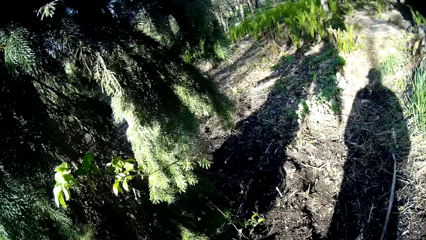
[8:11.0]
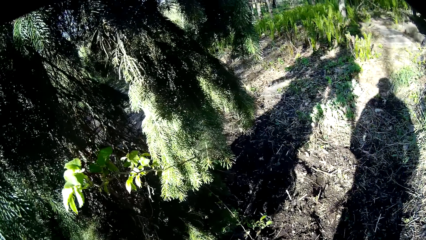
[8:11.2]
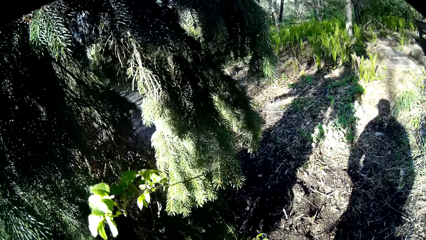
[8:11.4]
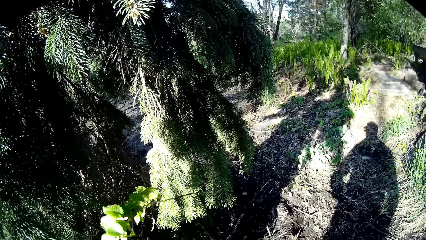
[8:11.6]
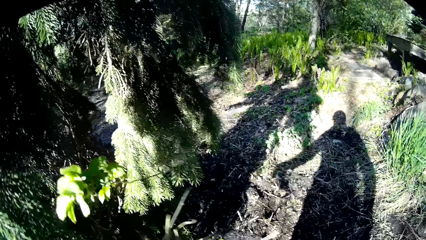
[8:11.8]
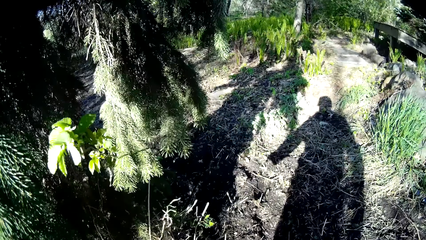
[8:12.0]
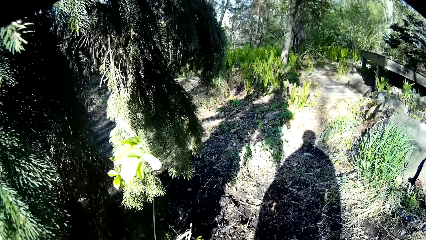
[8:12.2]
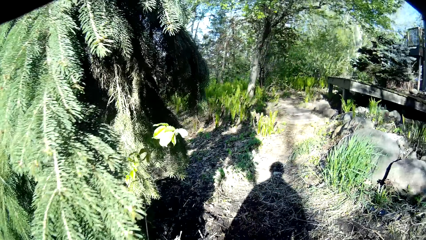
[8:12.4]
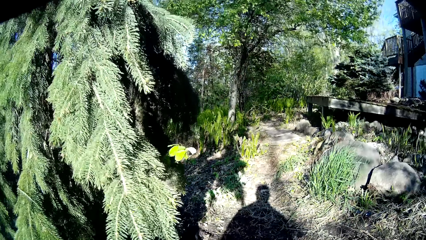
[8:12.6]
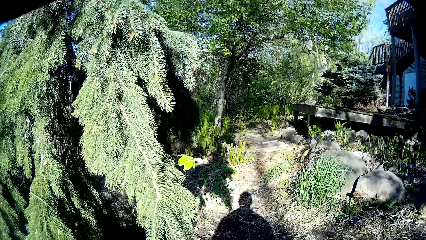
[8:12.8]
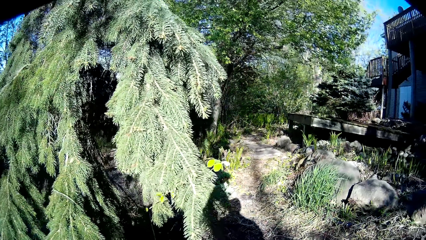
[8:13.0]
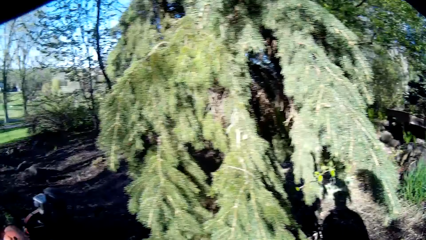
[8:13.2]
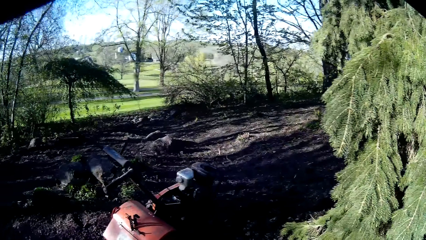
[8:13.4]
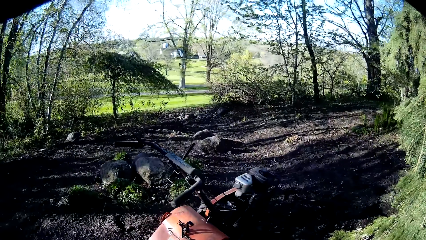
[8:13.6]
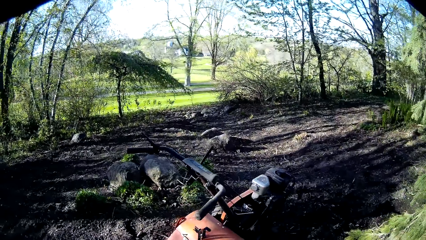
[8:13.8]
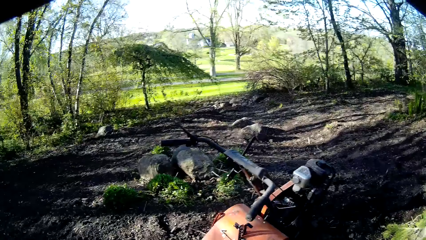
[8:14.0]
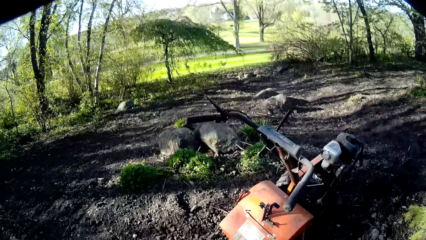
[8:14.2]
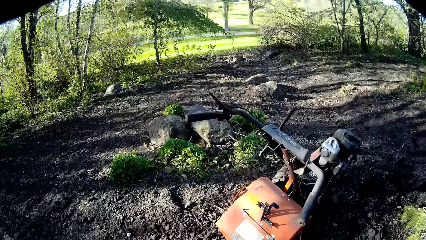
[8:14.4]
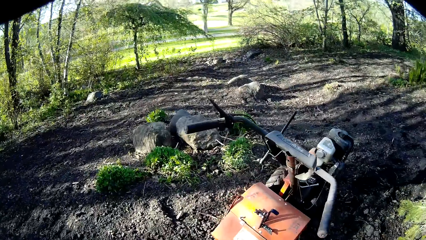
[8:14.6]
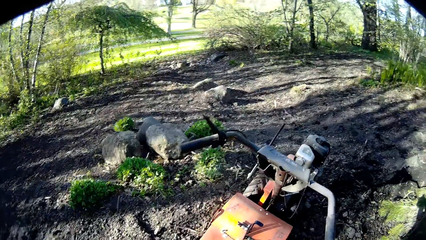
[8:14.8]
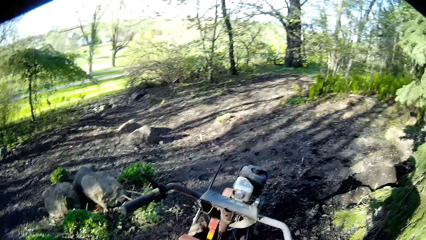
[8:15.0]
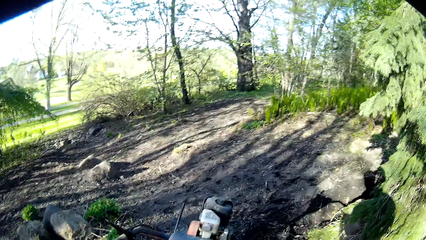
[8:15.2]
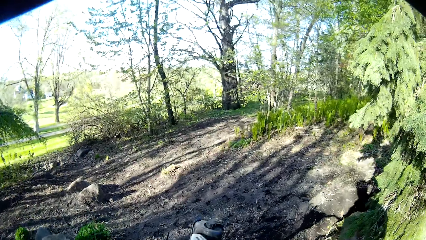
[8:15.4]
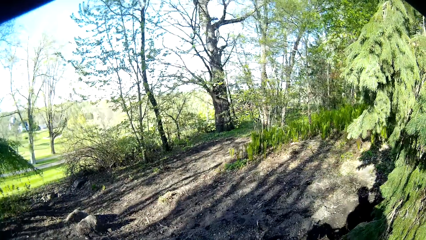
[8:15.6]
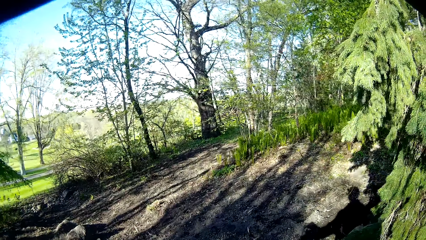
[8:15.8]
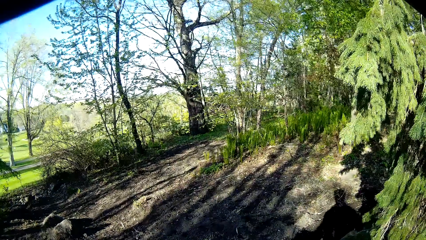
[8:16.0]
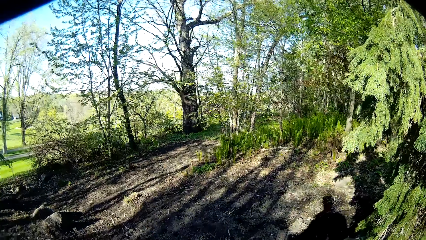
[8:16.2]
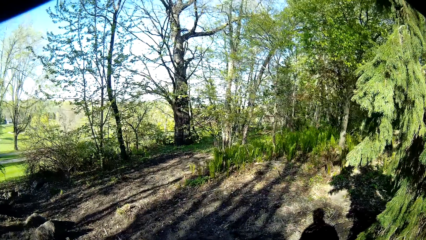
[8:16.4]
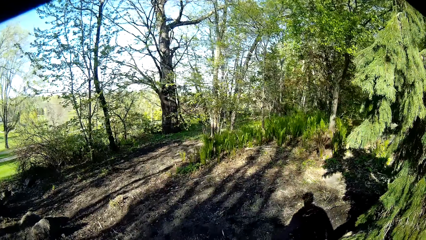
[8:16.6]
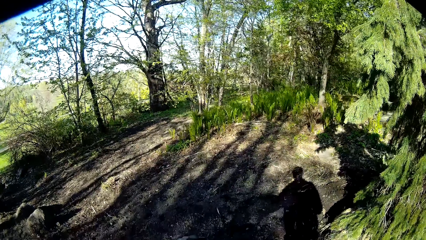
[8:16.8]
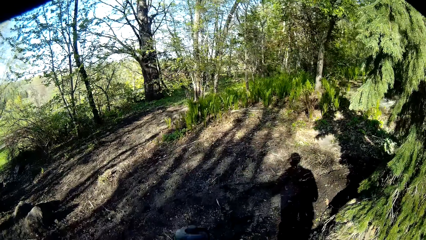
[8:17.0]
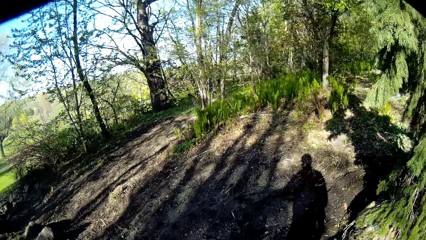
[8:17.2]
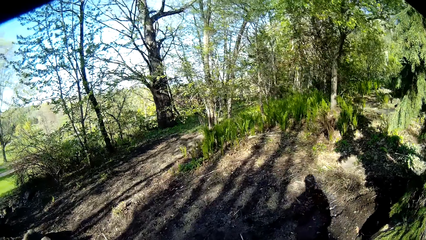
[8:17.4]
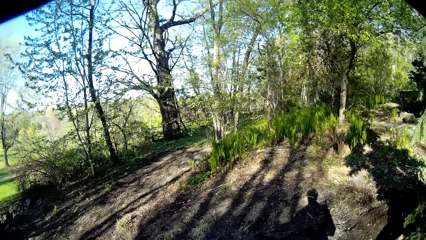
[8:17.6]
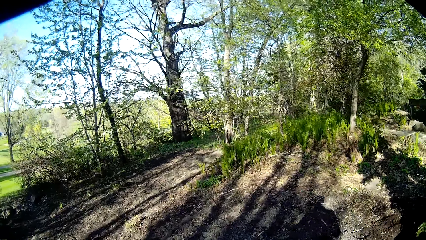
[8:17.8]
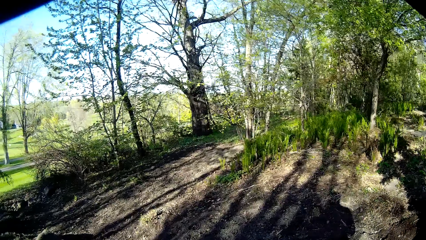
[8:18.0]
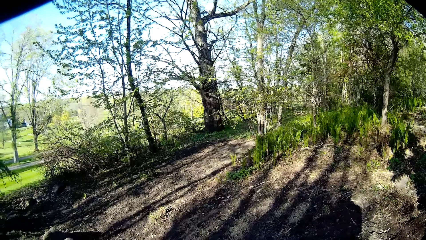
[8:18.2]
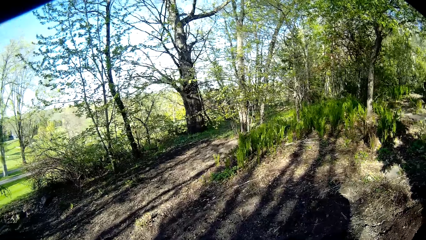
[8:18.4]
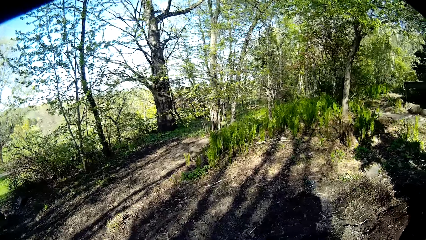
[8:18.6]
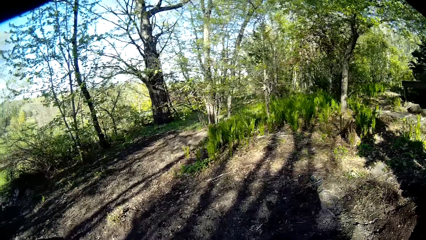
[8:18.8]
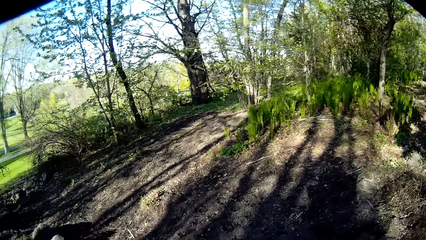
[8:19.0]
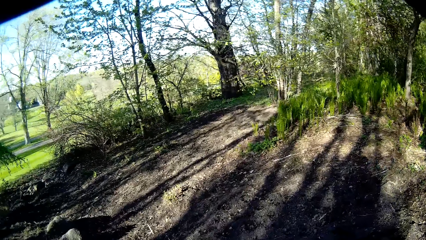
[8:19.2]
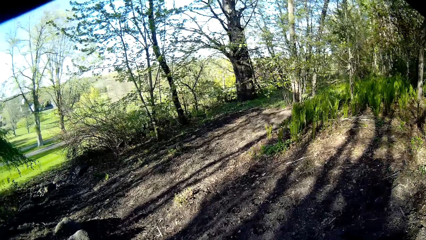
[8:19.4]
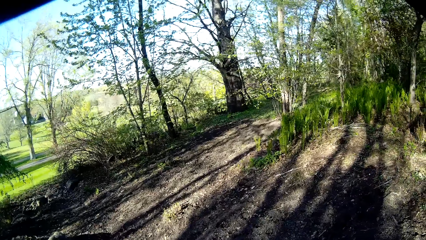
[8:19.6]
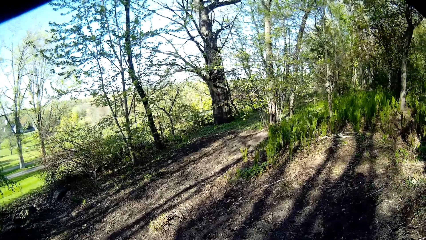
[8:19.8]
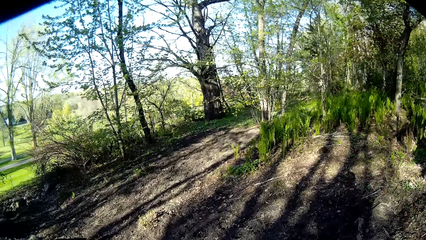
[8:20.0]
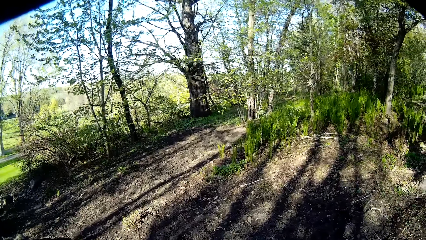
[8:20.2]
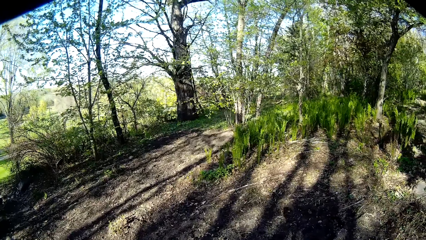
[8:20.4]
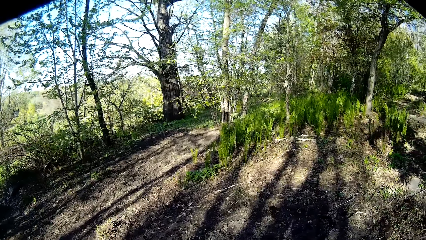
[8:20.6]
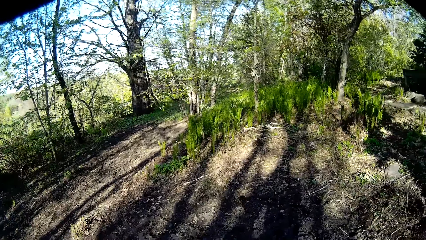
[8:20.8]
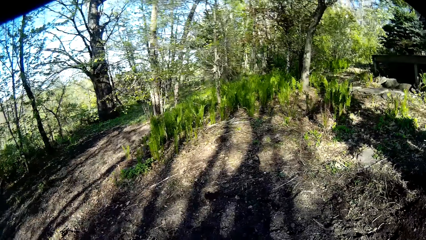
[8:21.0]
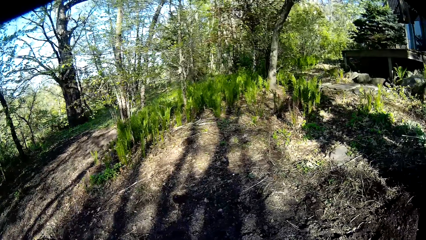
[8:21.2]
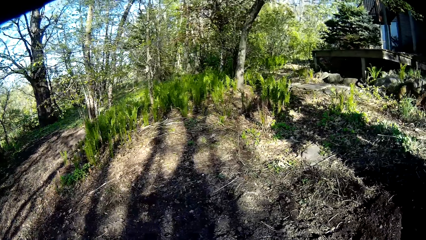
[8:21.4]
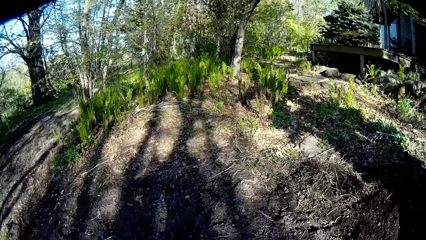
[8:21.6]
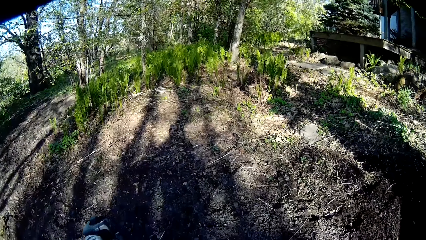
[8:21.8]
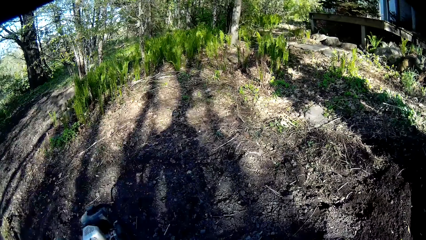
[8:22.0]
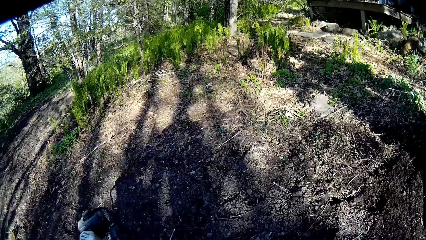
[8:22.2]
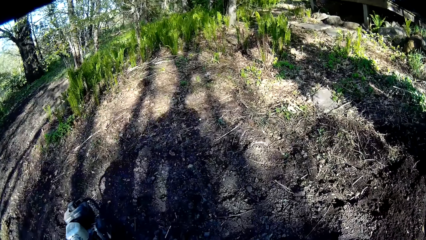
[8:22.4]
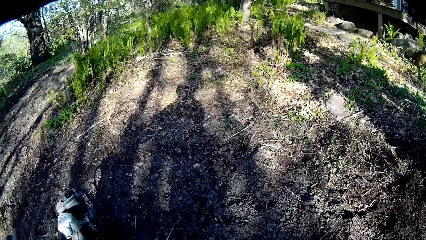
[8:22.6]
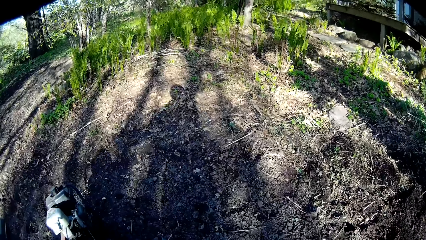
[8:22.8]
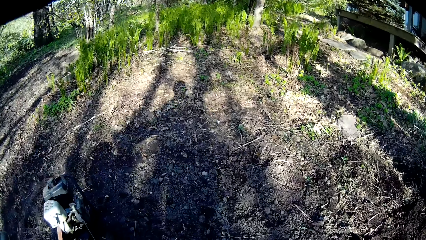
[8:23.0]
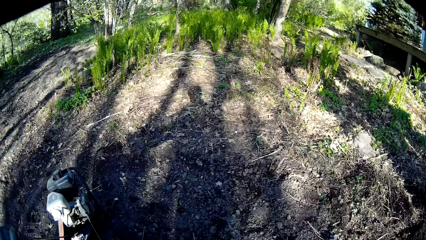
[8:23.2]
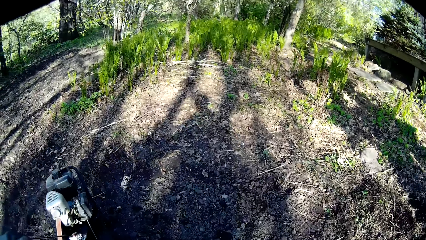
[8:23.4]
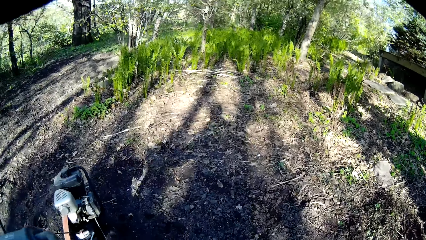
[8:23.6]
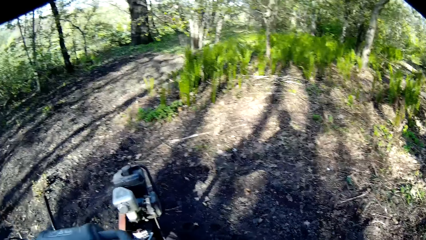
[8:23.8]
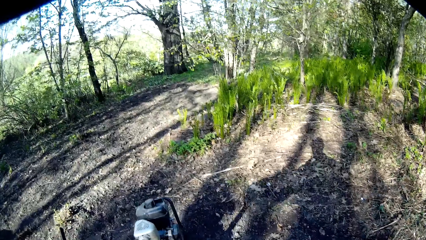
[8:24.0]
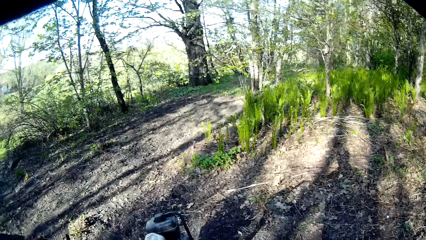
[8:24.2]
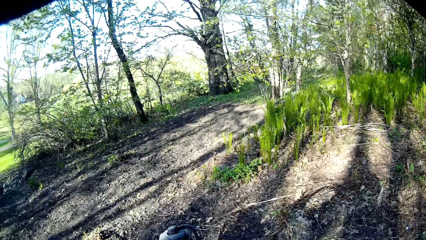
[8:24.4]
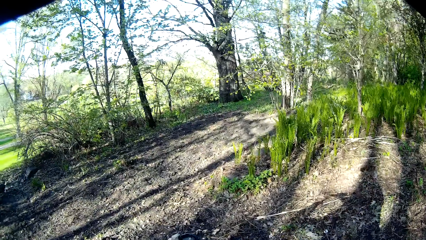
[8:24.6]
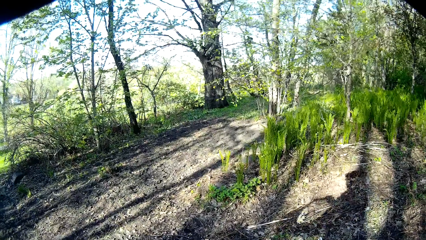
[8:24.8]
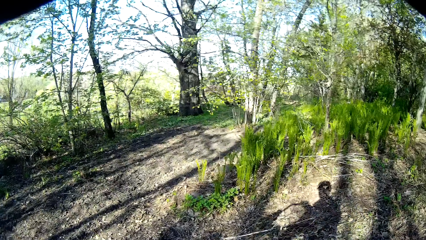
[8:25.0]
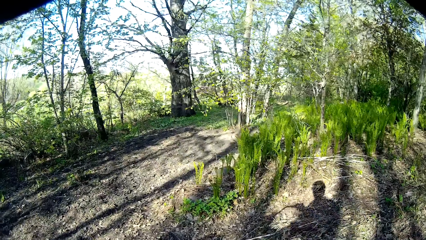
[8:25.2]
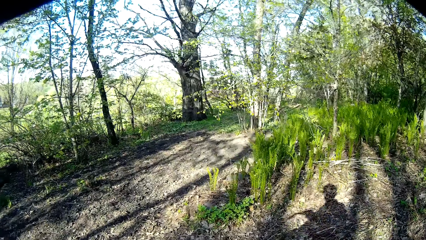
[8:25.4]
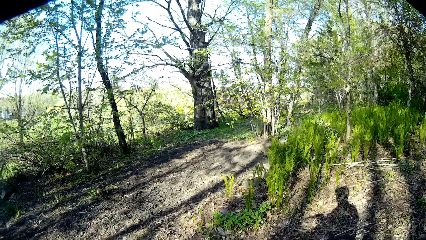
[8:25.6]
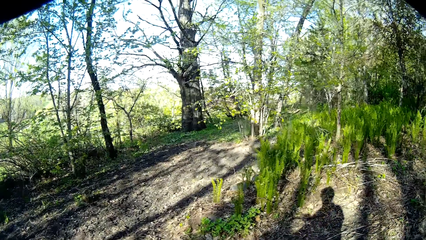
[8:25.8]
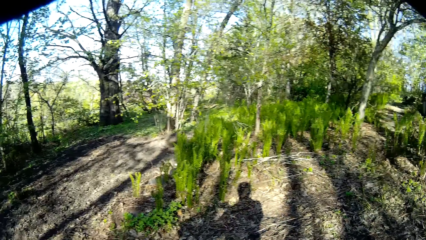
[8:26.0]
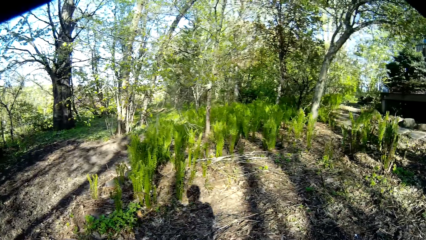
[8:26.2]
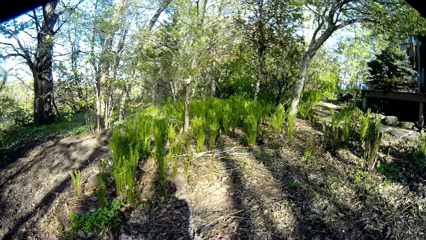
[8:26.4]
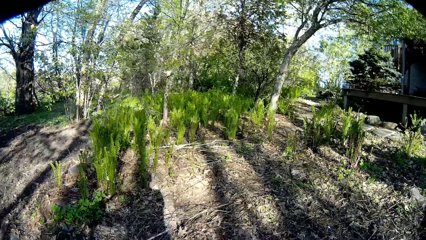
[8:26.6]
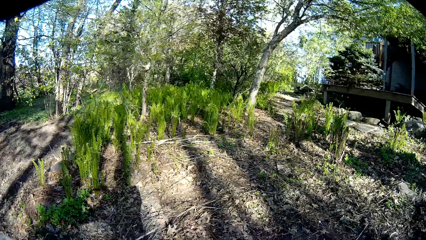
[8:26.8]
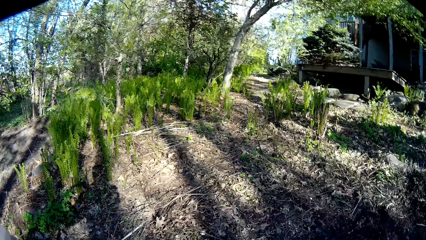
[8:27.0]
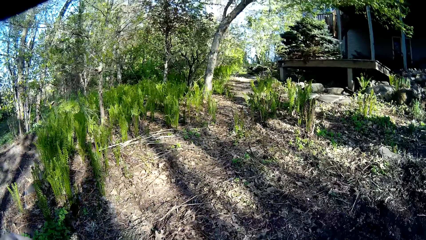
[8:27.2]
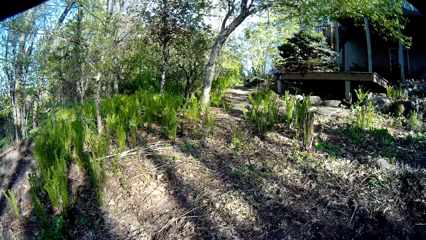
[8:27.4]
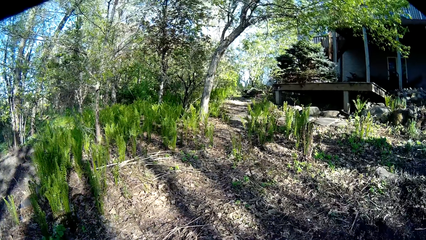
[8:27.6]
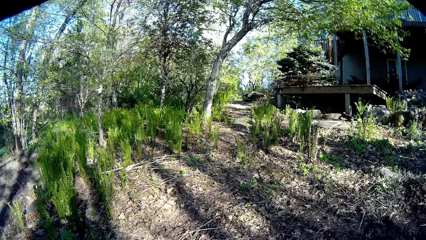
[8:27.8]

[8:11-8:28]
The camera wearer holds the soil tiller handles with both hands. They till the soil with the soil tiller using both hands.
